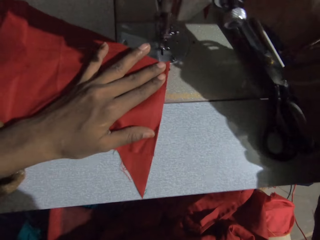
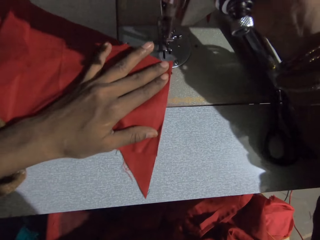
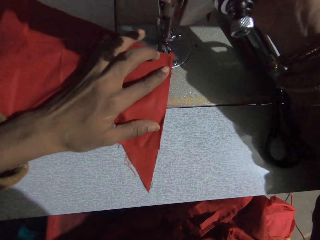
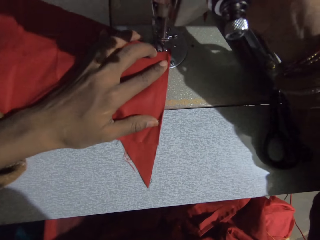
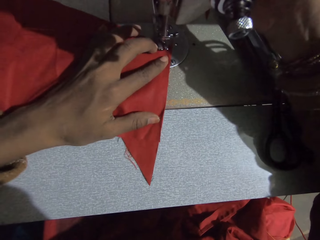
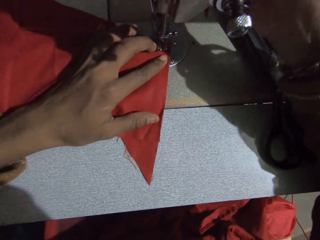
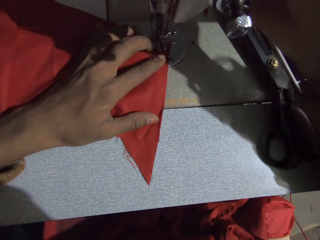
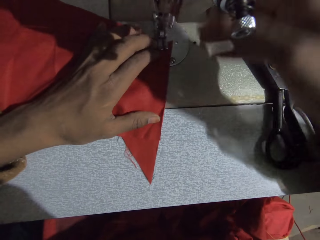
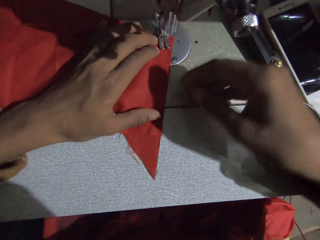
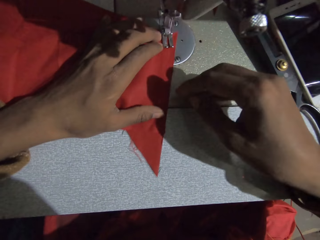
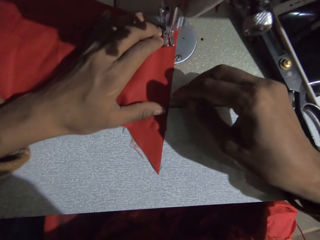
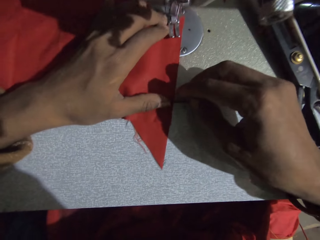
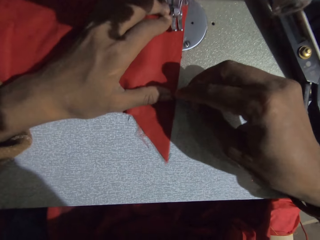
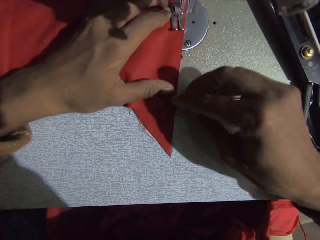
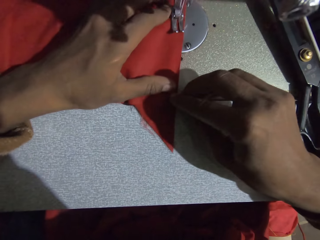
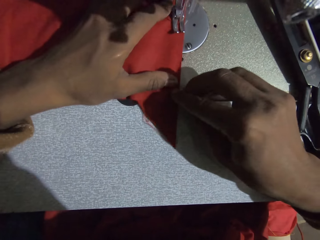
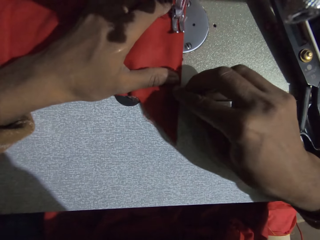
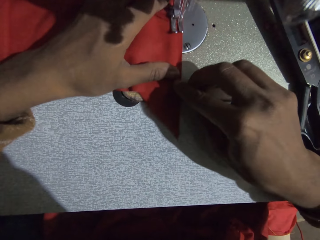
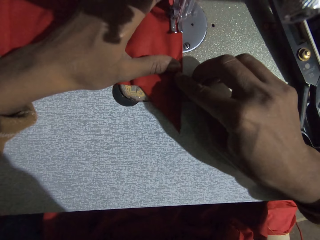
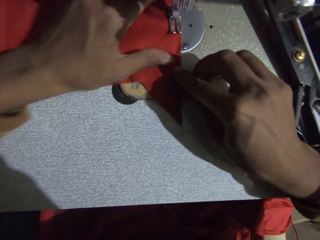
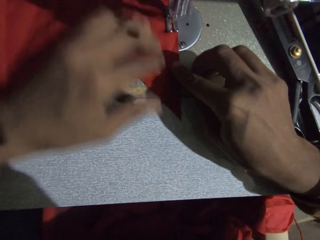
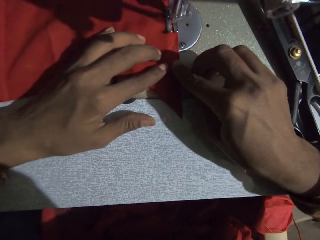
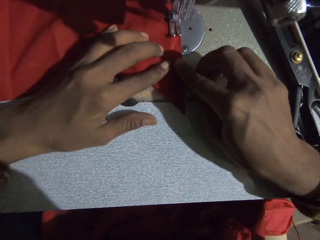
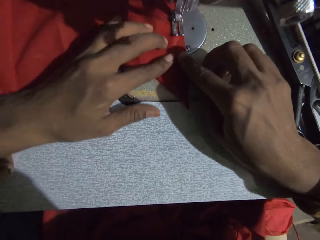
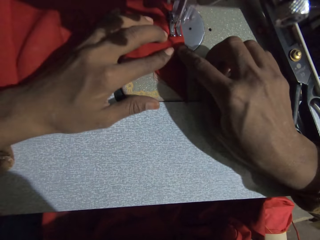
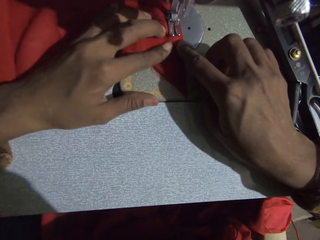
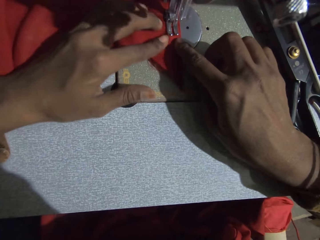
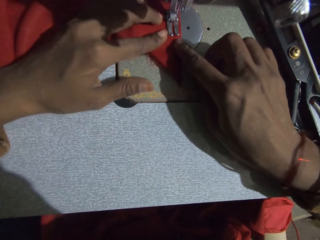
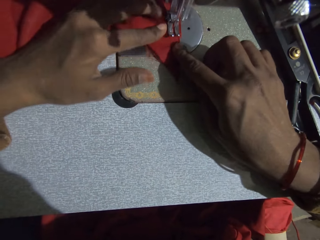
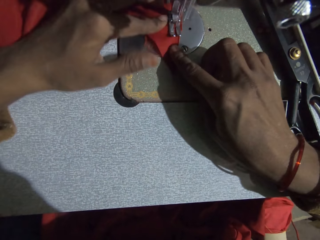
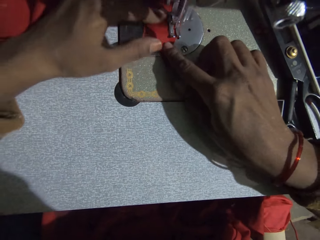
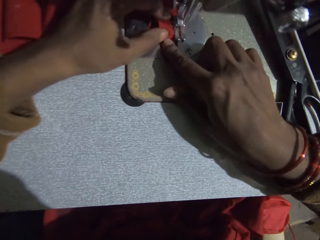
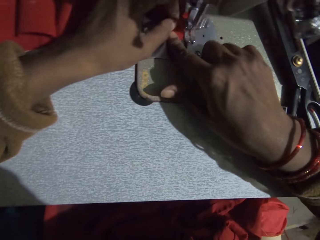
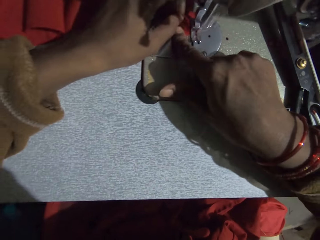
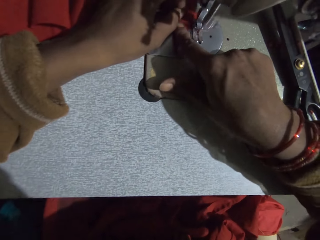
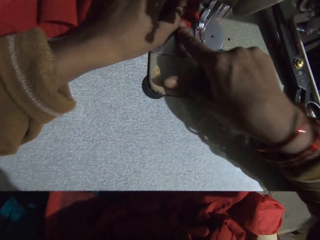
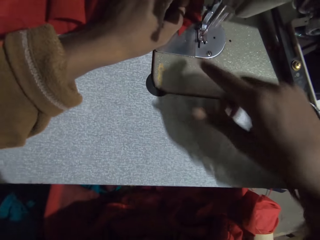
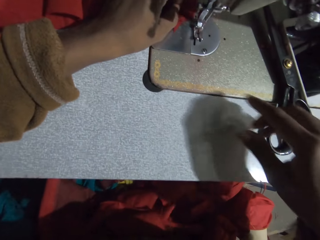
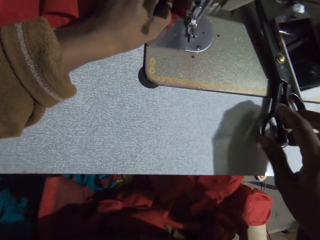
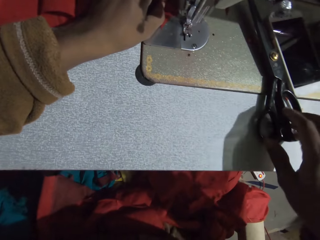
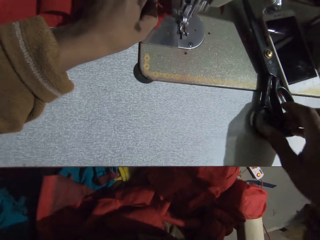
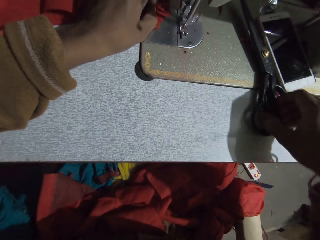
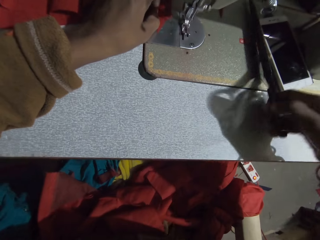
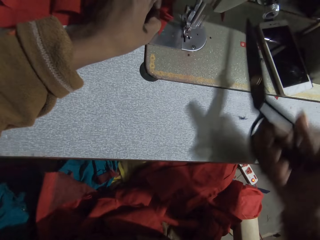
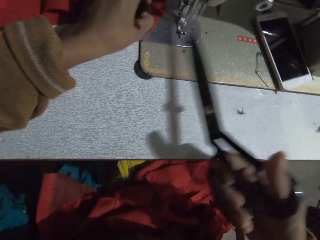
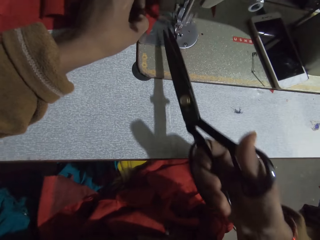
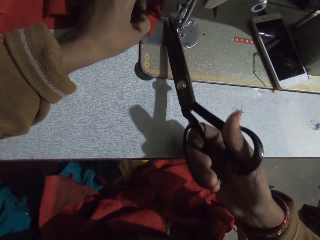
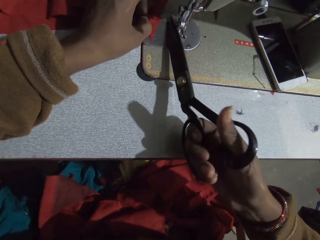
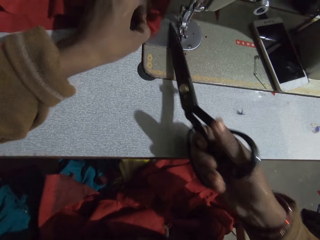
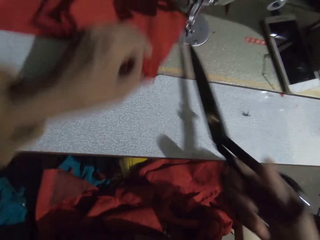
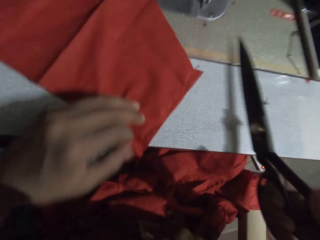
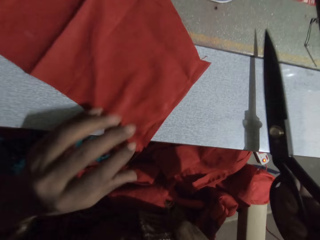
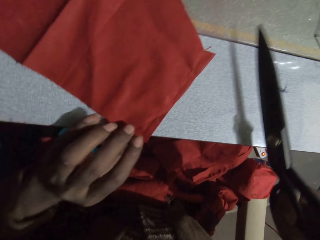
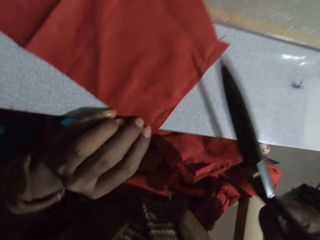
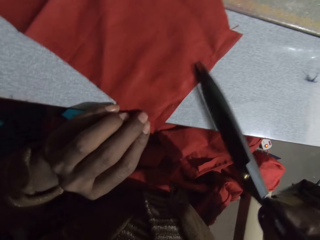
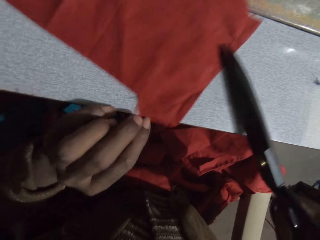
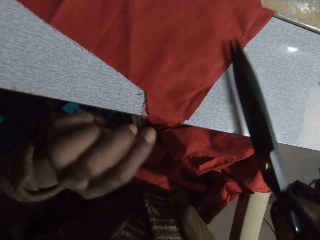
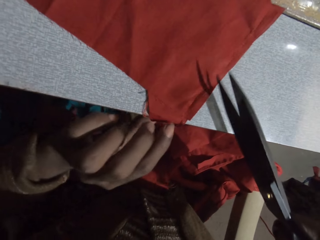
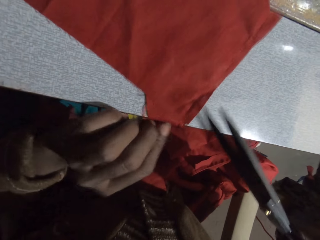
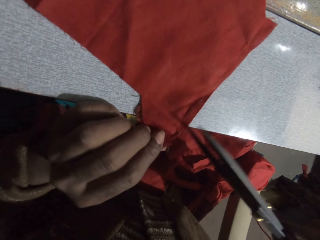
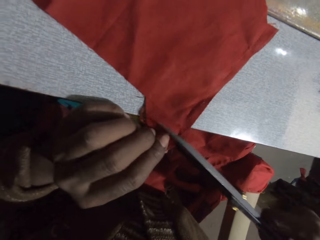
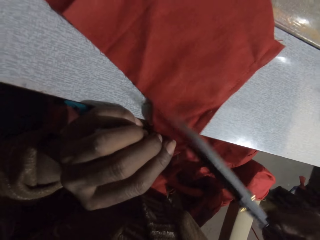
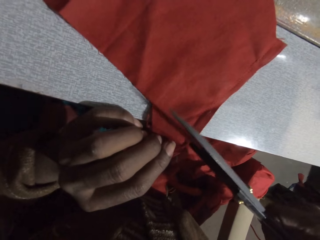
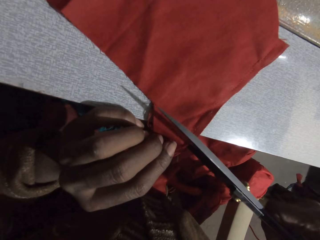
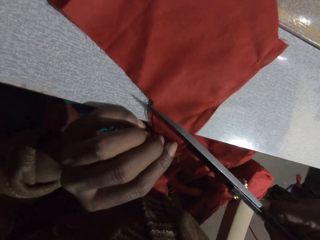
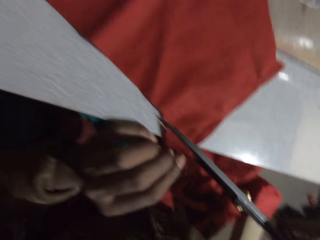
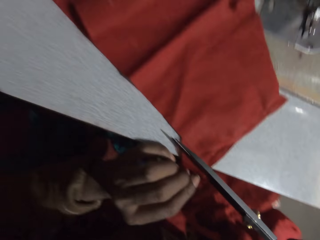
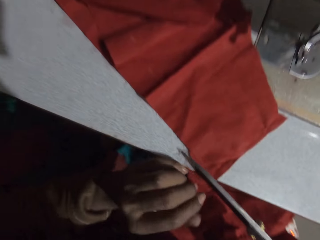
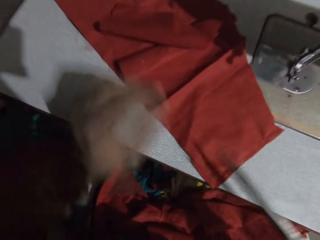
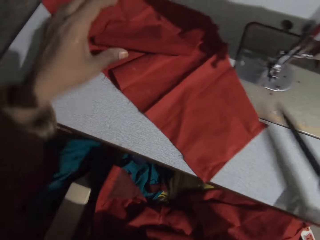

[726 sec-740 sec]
The camera wearer positions the fabric on the sewing machine. They sew the cloth with the sewing machine. They pick up the scissors from the sewing machine, cut the thread with the scissors, move the cloth closer and cut the cloth with the scissors.

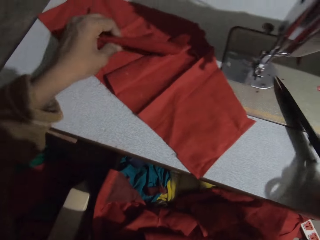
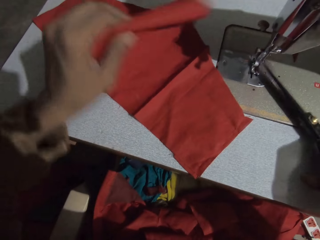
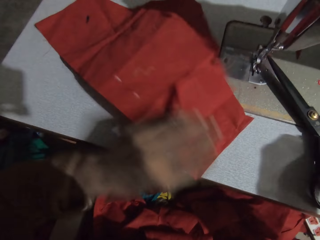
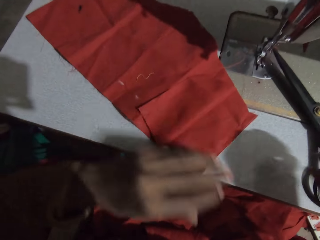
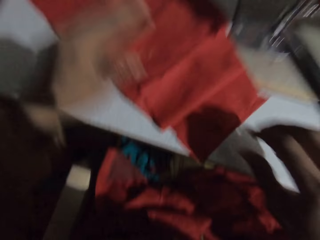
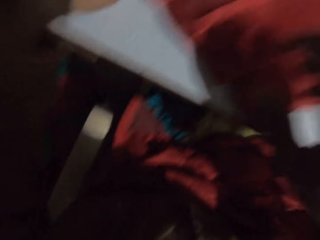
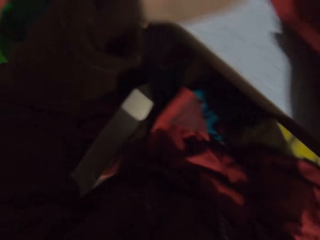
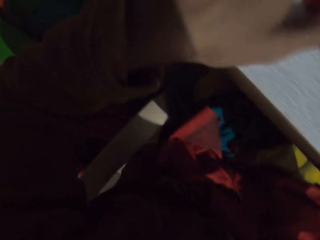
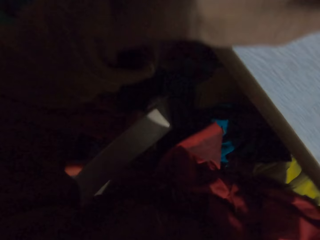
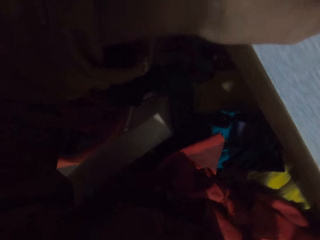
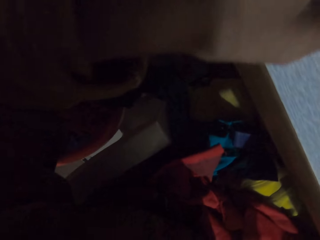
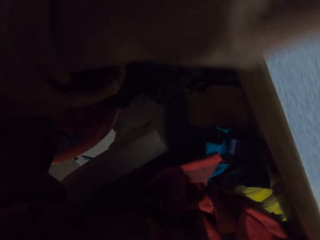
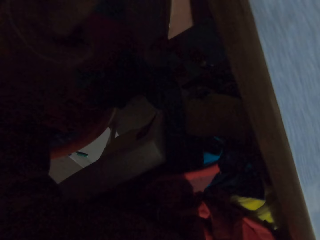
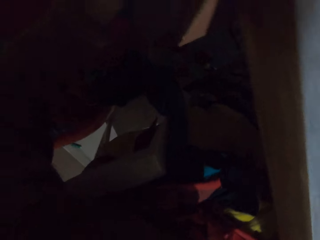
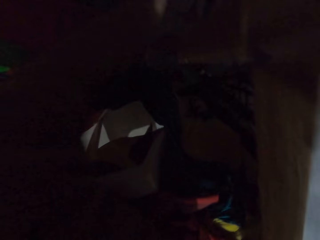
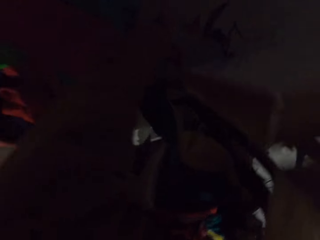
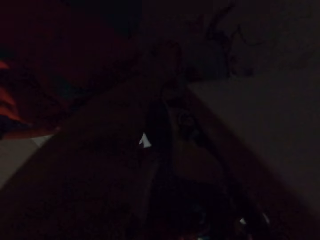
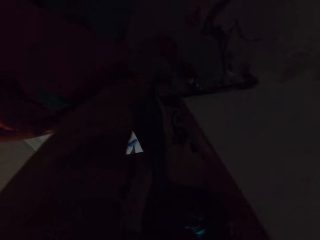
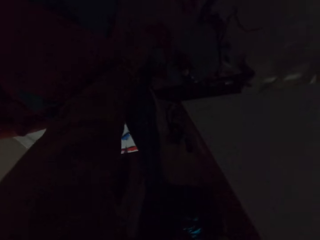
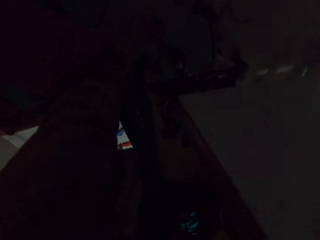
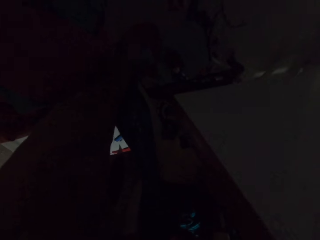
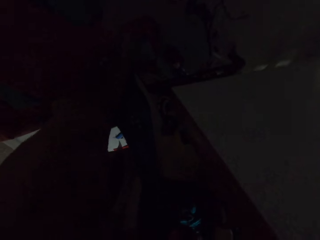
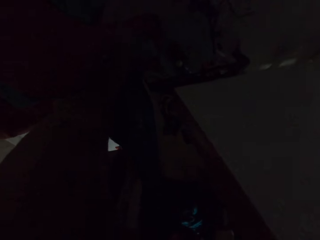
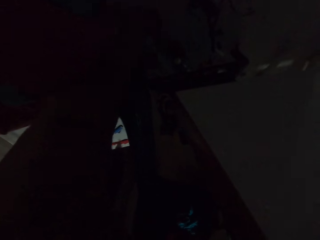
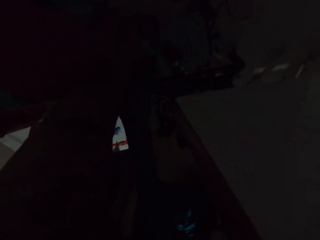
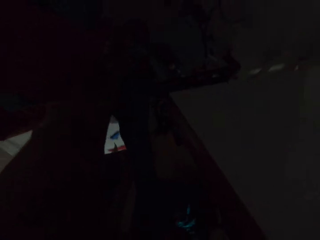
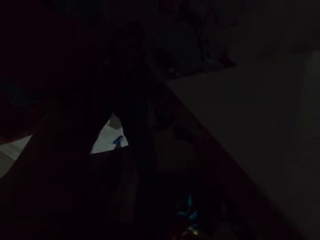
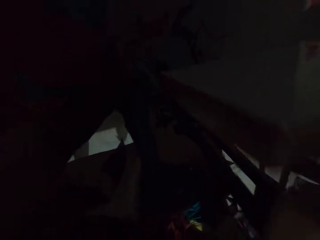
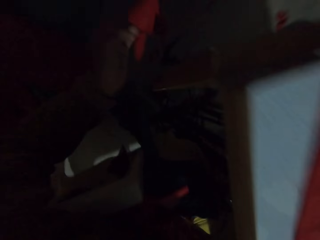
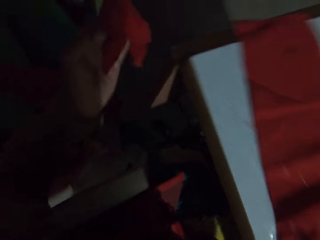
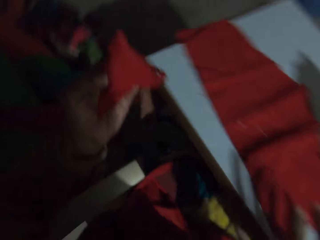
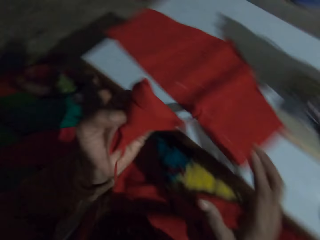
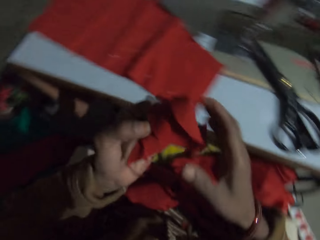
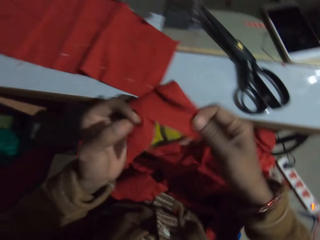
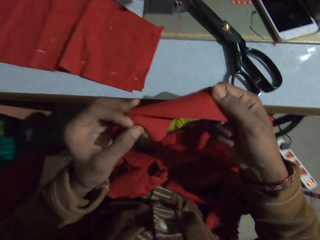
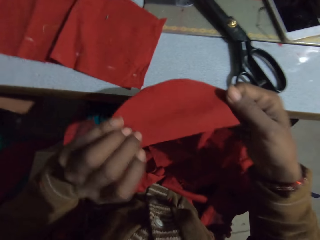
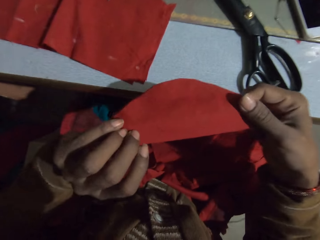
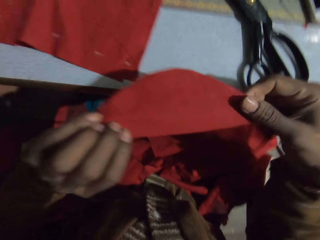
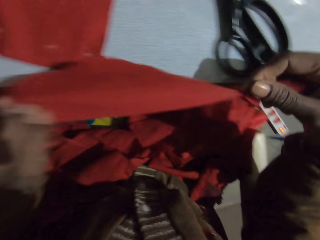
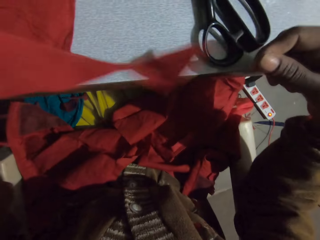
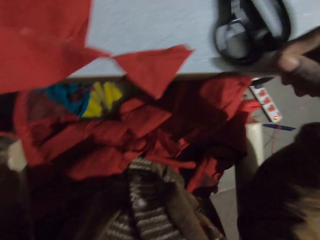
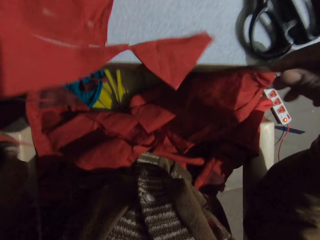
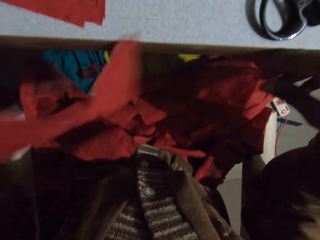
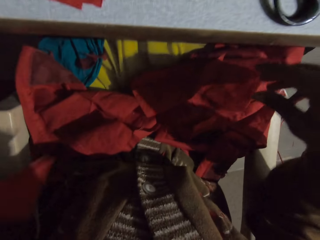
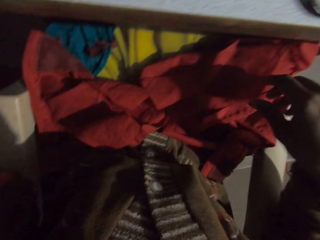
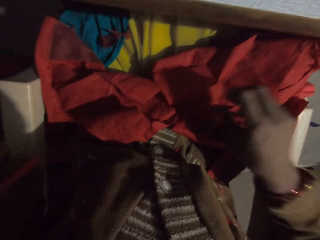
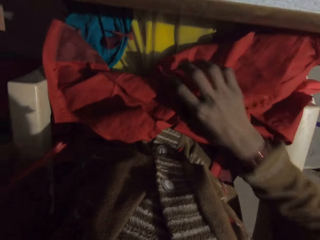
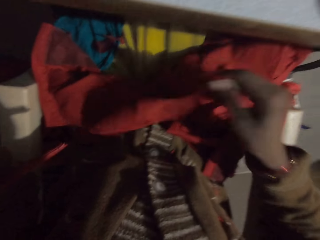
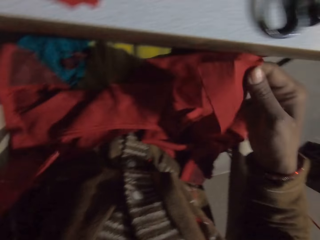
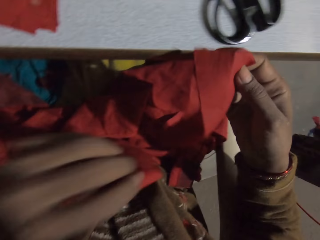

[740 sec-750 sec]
The camera wearer unfolds the cloth on the sewing machine. They pick up the cloth on the floor. They check the cloth.
